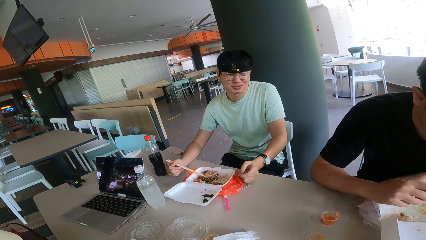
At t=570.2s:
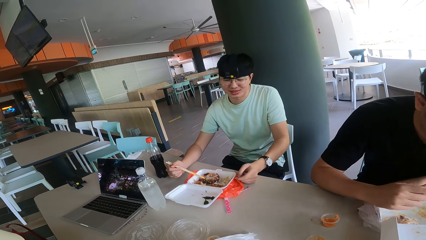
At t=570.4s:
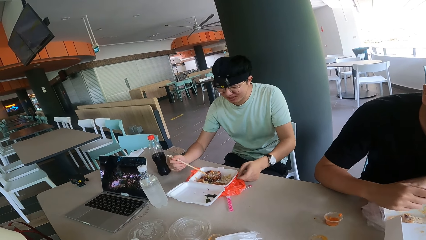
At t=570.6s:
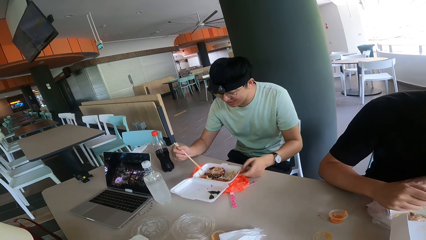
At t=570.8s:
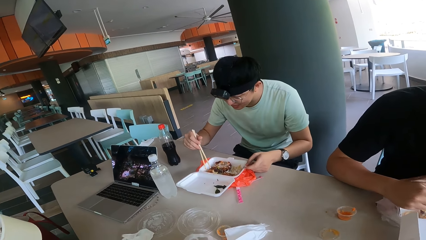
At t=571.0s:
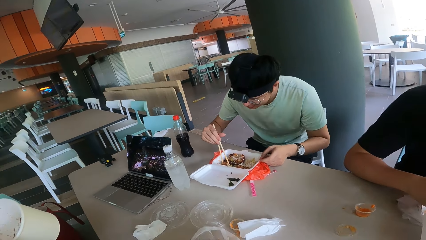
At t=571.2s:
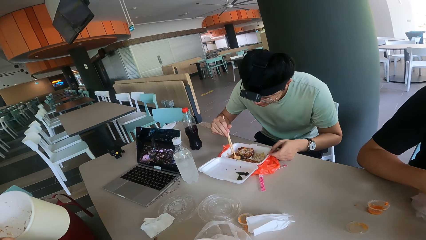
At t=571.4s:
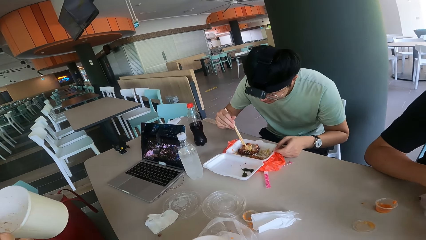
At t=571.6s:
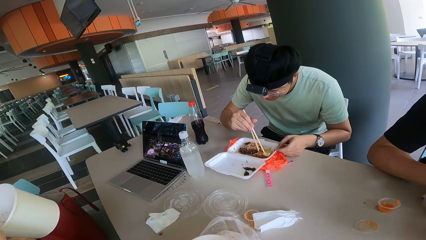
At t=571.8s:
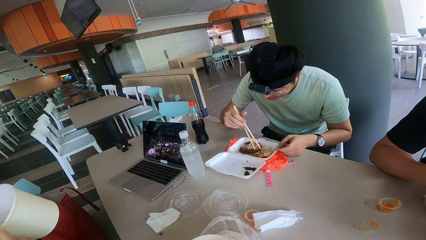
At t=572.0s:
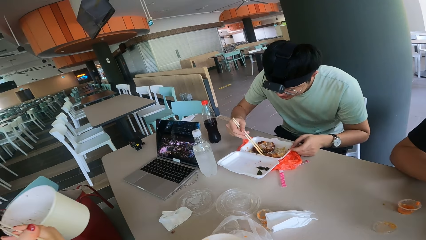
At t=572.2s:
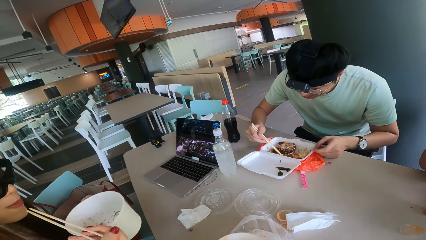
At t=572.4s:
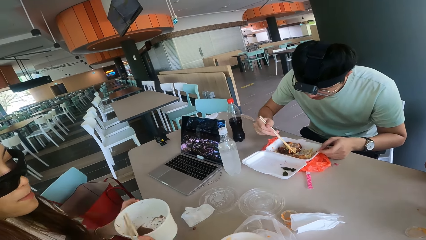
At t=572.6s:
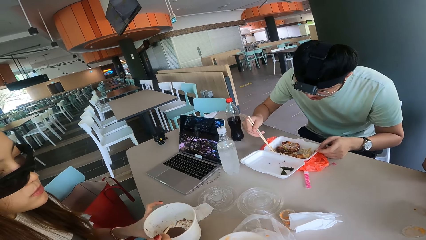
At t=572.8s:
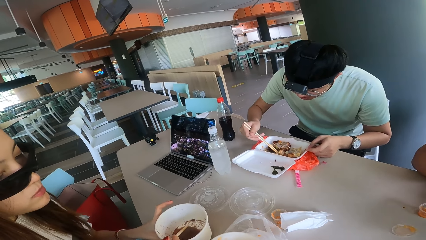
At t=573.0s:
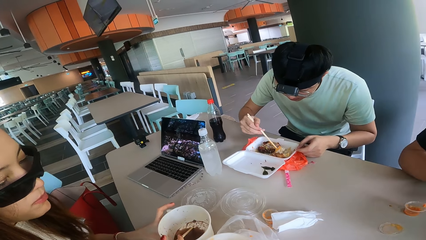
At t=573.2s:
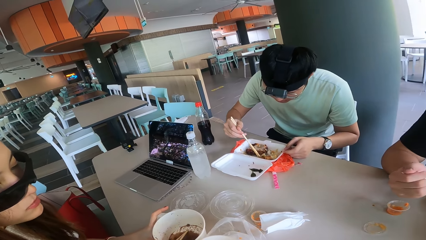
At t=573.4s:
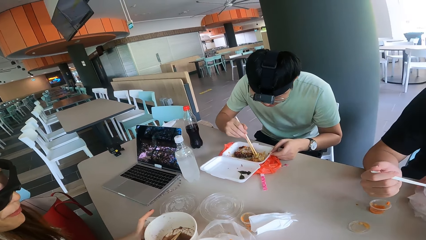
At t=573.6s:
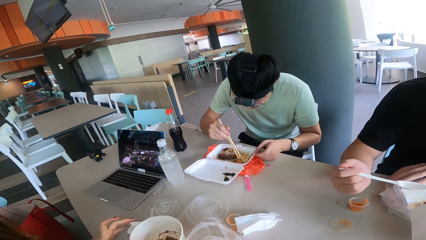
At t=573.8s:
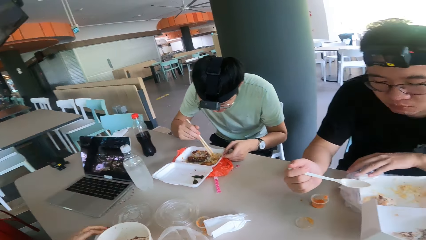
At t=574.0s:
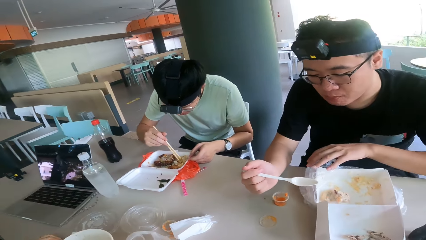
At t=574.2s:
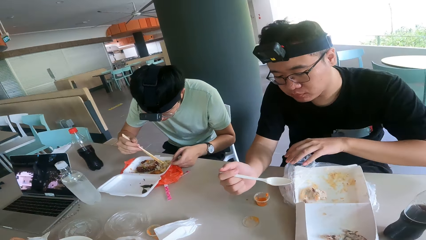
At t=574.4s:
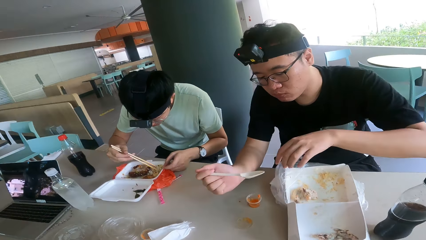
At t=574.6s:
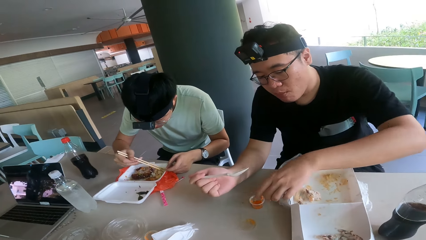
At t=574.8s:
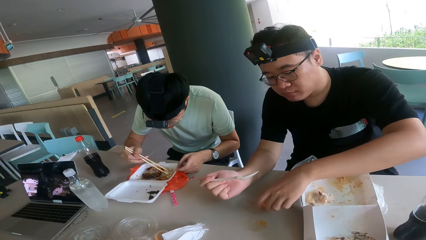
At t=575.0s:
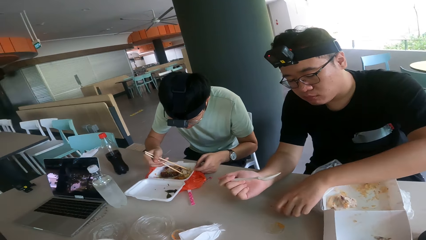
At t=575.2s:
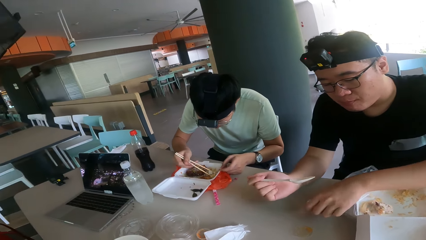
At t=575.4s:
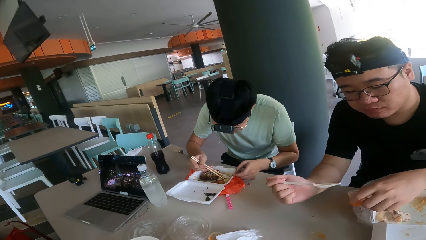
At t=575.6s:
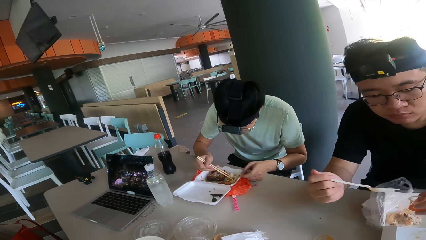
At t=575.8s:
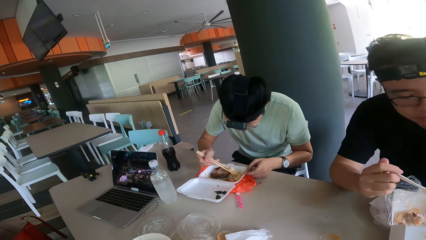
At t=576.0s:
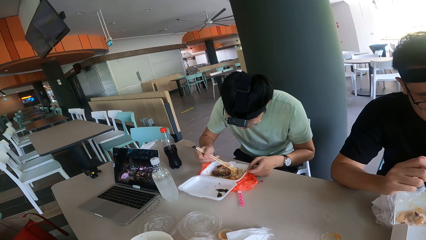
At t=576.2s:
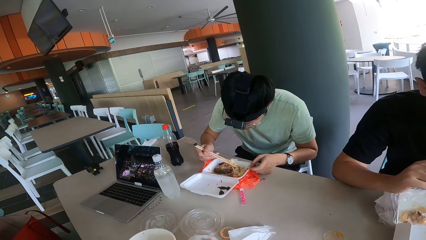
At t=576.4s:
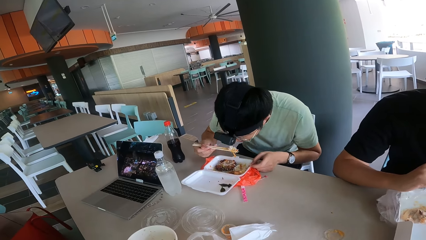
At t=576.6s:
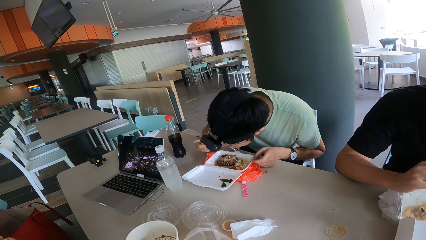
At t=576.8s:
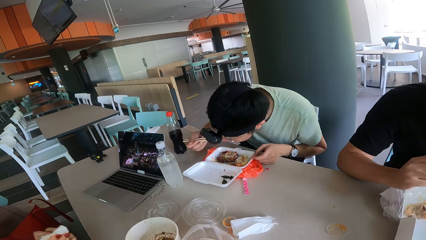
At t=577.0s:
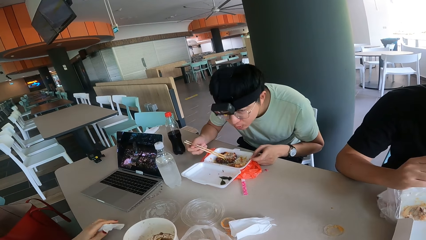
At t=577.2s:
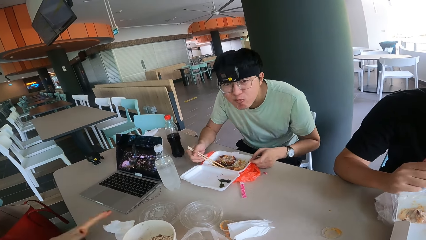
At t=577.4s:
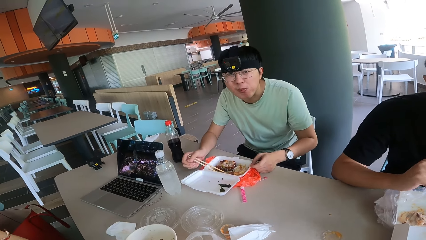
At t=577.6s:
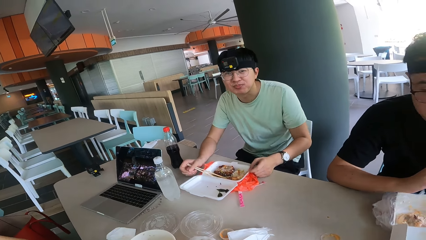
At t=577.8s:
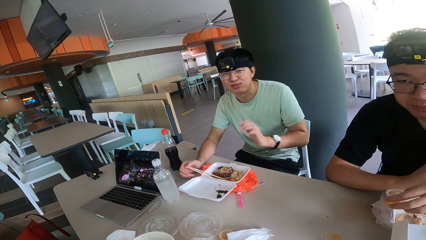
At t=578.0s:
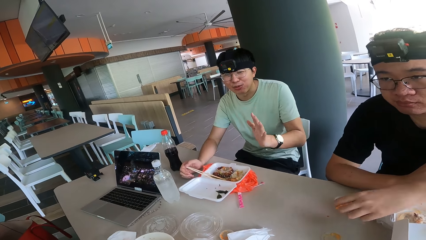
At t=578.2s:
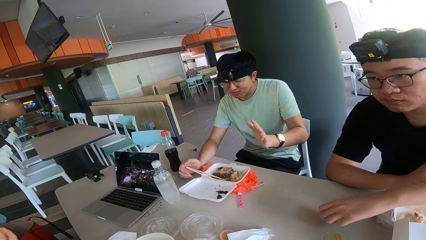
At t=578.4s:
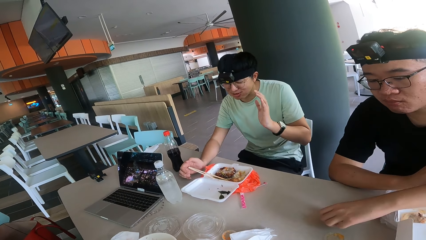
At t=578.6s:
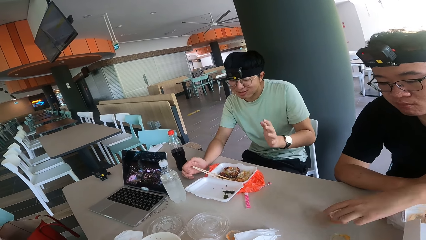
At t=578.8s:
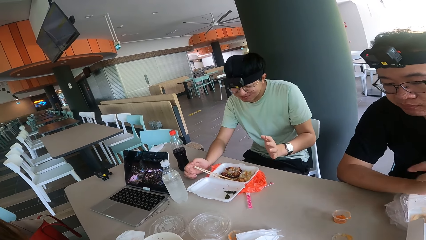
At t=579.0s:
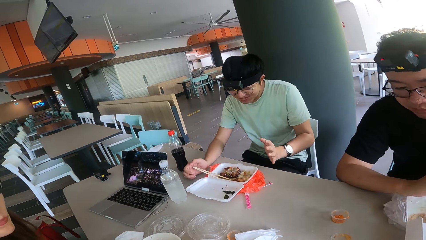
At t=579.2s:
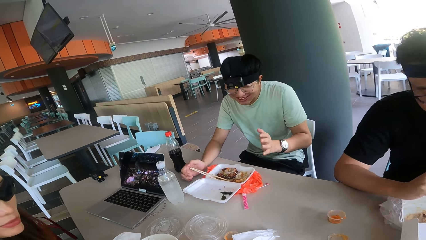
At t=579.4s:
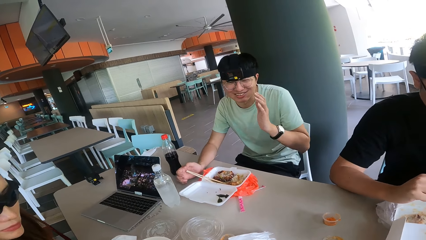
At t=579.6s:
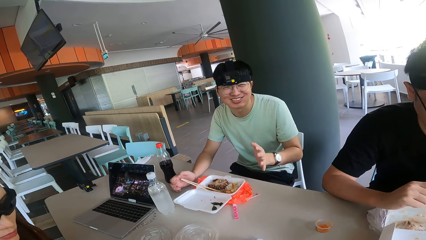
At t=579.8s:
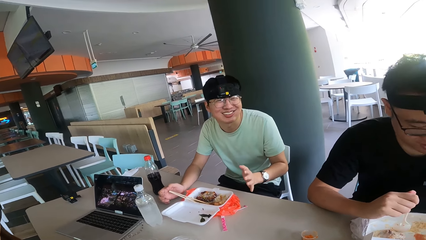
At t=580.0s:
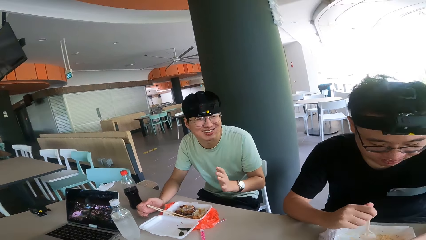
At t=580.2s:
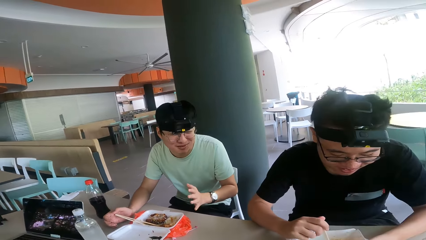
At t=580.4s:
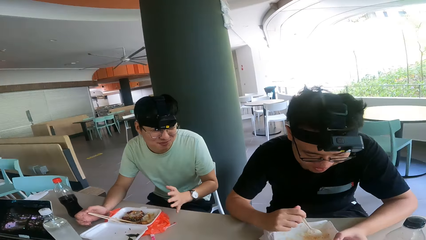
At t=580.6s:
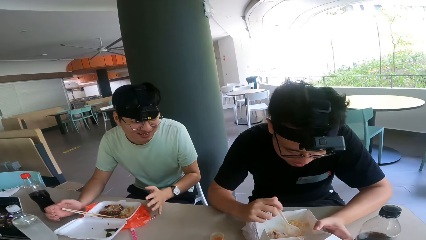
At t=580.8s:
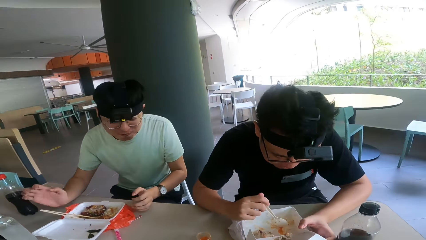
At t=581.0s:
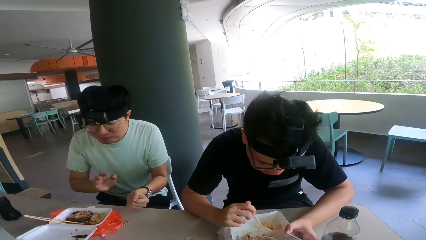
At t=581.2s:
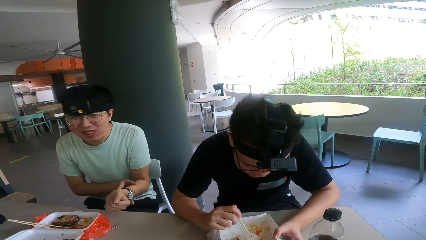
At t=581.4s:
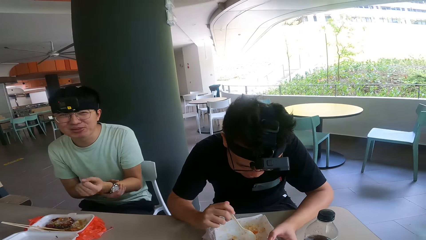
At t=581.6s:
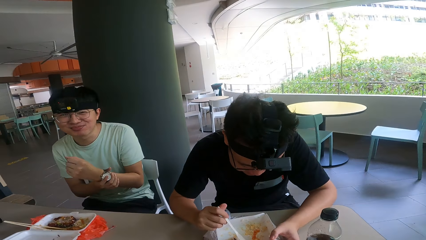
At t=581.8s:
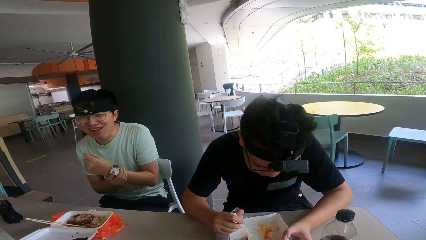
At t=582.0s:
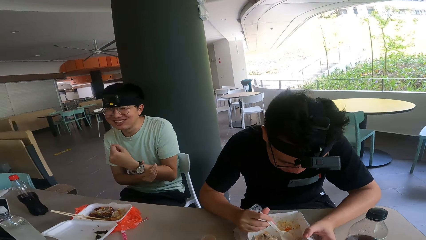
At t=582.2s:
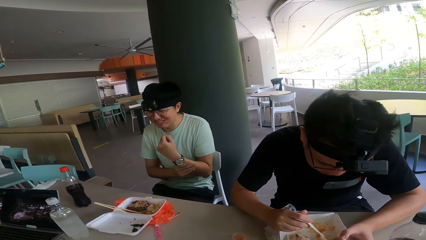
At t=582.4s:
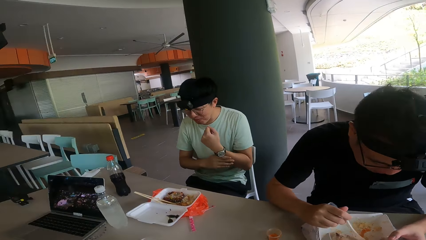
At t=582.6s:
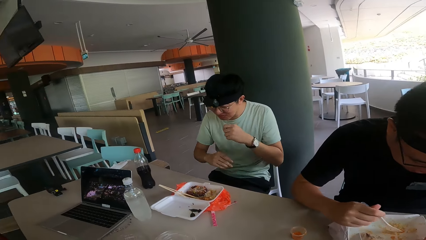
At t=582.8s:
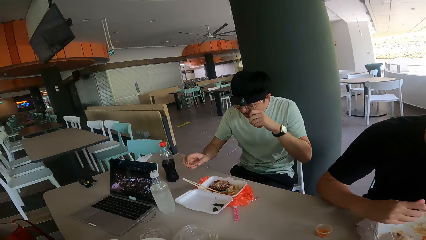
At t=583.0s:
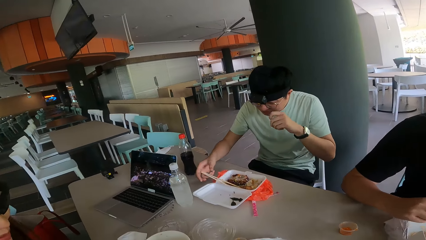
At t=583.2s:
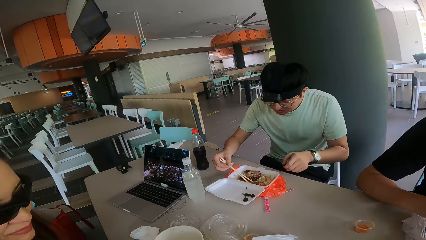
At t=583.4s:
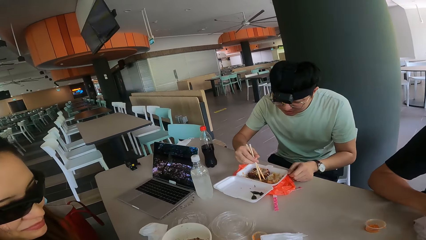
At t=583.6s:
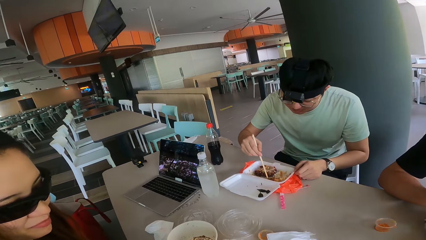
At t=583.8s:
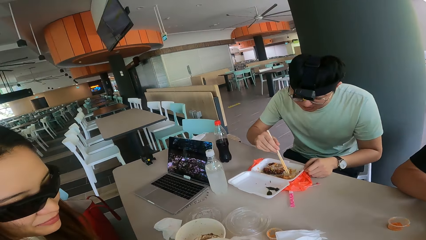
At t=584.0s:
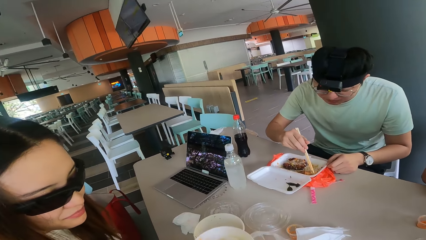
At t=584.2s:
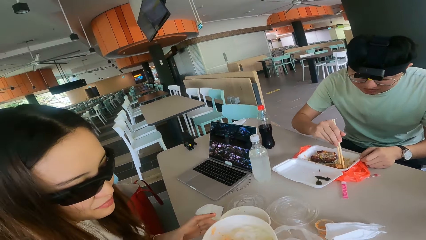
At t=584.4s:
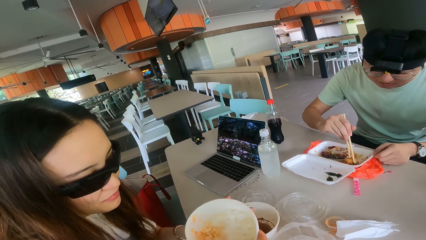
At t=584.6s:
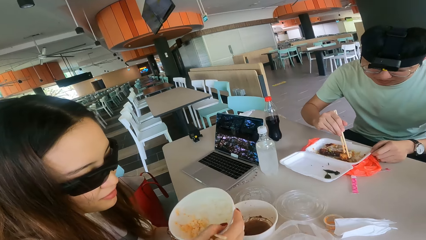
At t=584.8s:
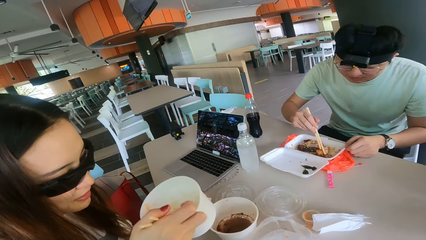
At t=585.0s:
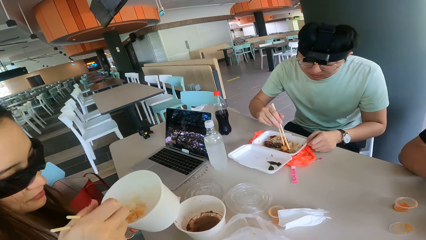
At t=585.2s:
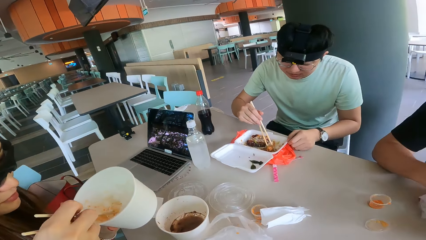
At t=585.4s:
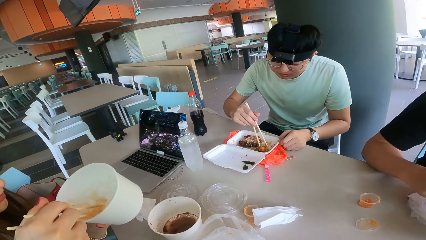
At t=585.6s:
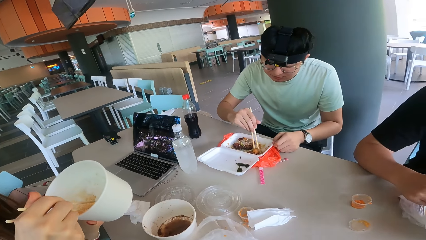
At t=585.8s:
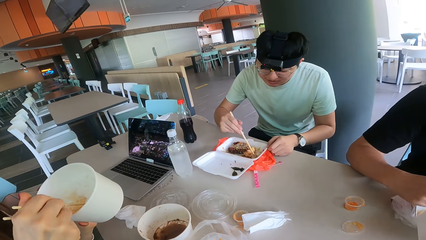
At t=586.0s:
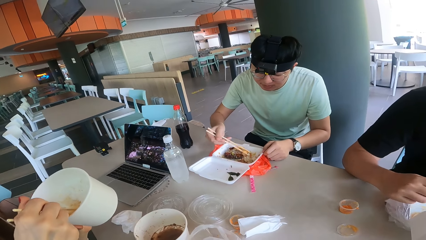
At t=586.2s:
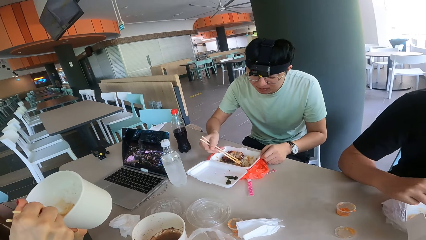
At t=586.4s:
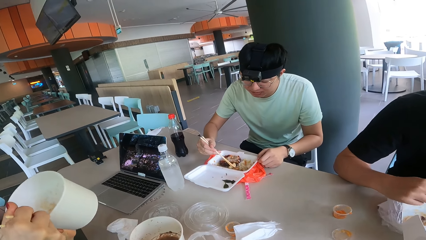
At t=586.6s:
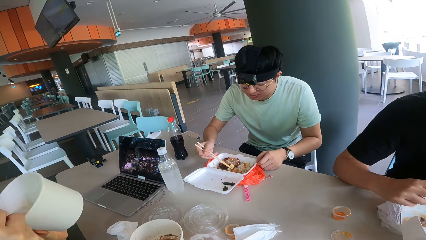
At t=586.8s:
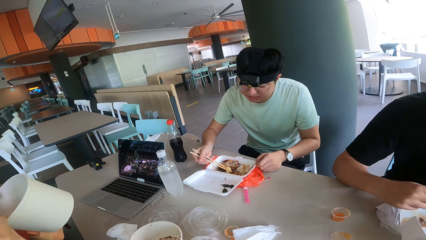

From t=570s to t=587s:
A lady puts a bowl on the table. A person holds the plate. Another person looks at a third person. The second person holds the chopstick.
